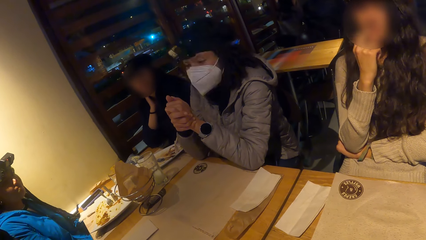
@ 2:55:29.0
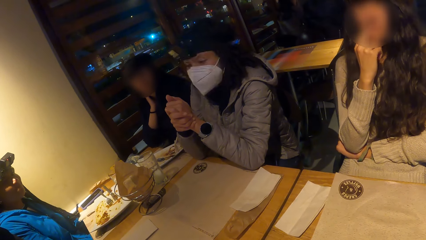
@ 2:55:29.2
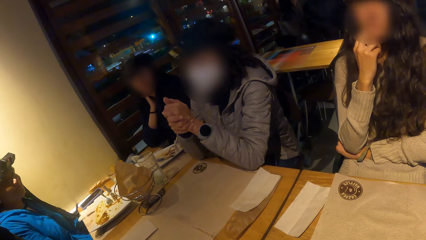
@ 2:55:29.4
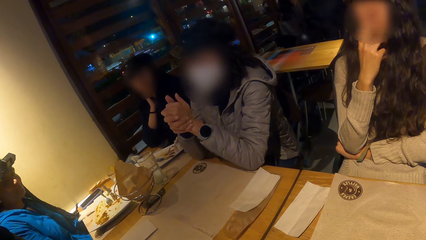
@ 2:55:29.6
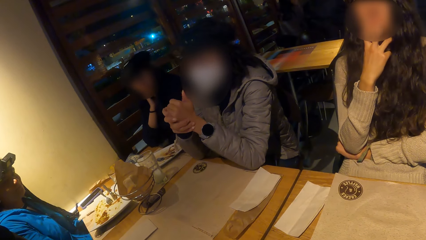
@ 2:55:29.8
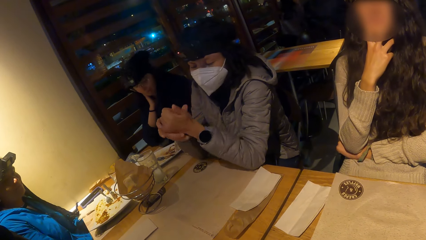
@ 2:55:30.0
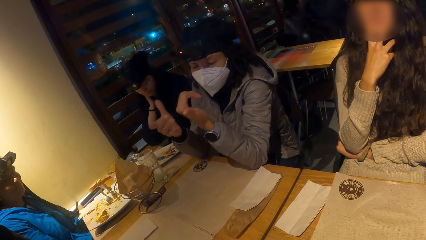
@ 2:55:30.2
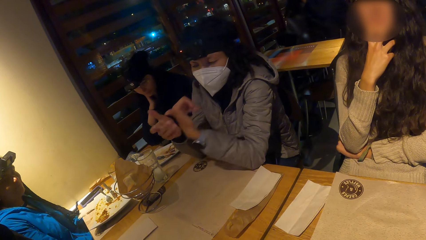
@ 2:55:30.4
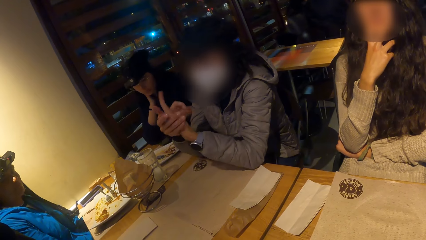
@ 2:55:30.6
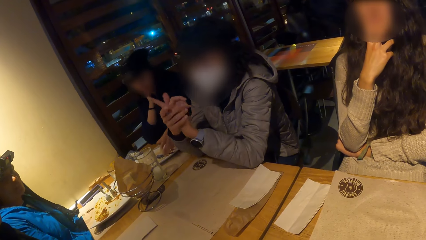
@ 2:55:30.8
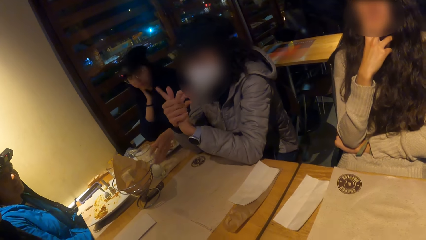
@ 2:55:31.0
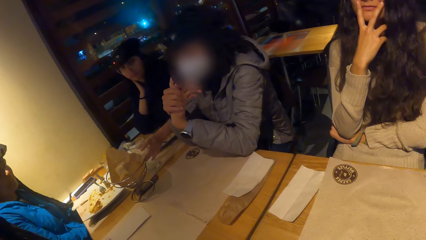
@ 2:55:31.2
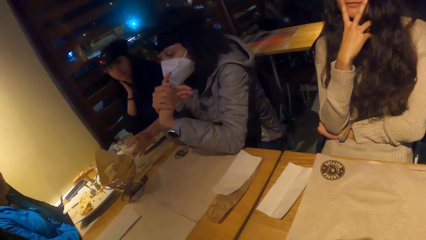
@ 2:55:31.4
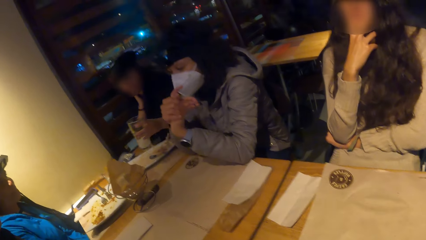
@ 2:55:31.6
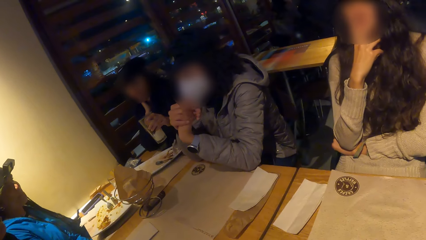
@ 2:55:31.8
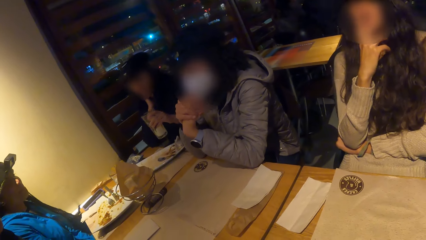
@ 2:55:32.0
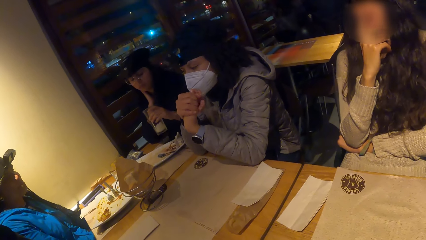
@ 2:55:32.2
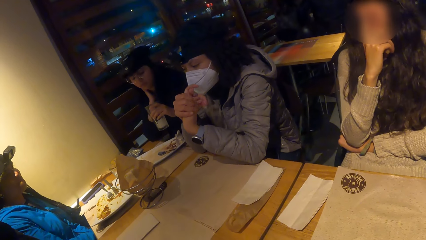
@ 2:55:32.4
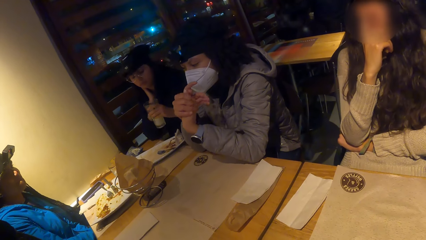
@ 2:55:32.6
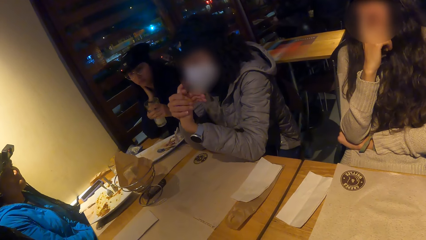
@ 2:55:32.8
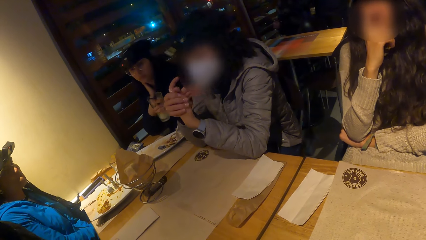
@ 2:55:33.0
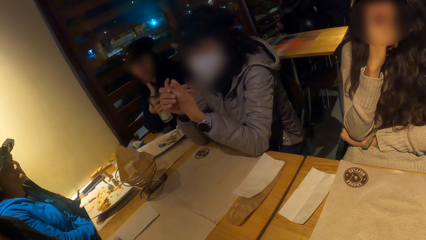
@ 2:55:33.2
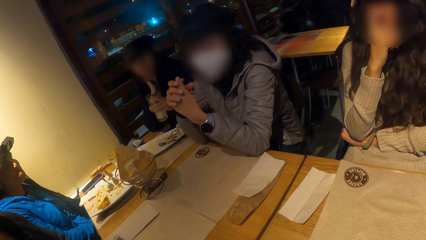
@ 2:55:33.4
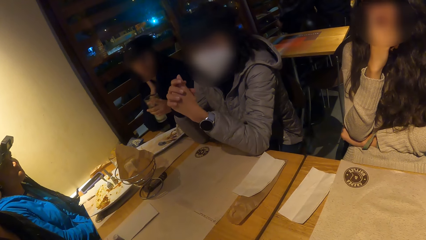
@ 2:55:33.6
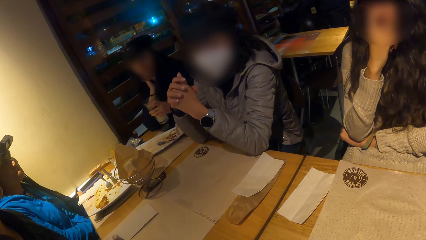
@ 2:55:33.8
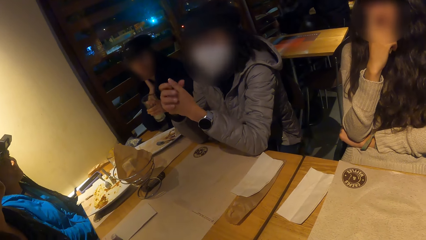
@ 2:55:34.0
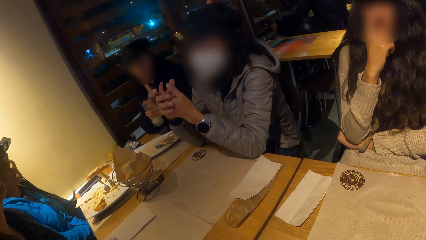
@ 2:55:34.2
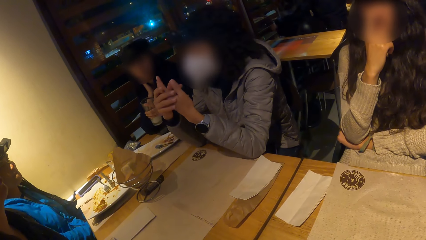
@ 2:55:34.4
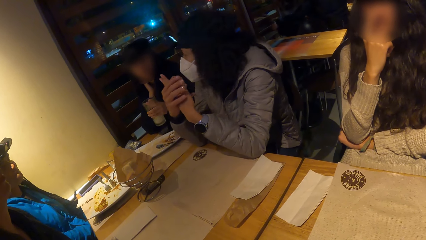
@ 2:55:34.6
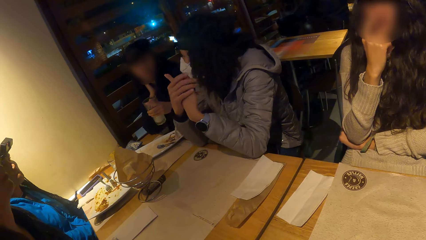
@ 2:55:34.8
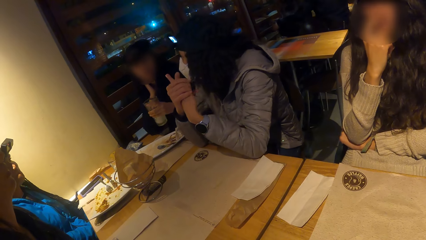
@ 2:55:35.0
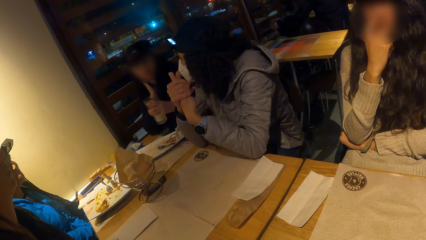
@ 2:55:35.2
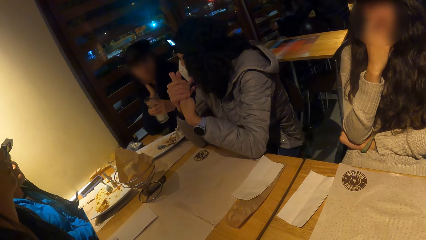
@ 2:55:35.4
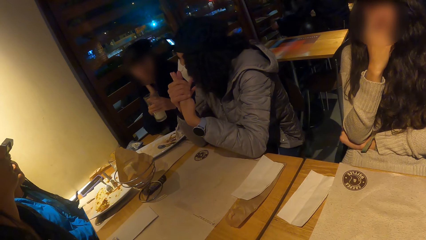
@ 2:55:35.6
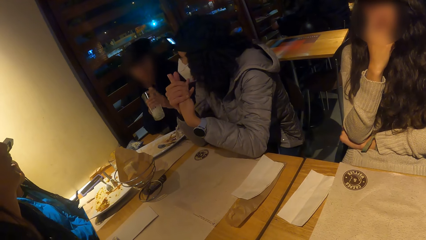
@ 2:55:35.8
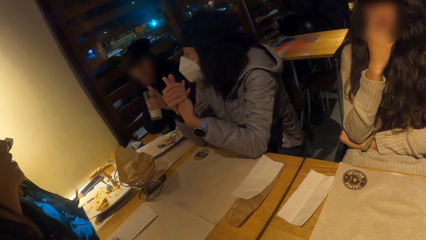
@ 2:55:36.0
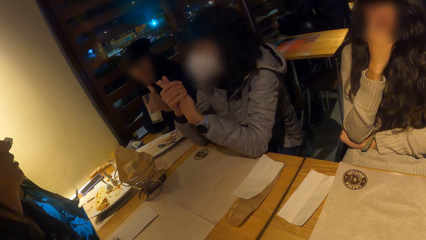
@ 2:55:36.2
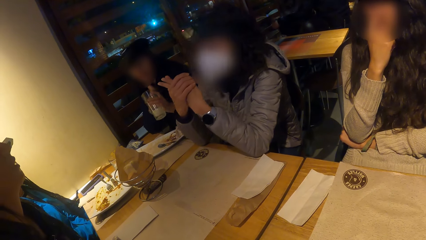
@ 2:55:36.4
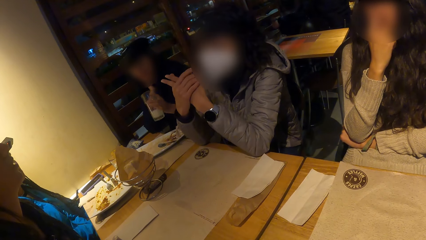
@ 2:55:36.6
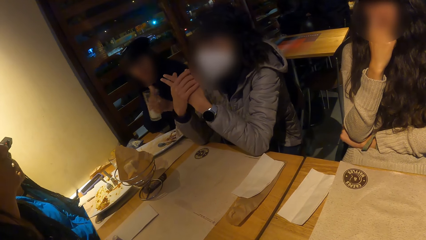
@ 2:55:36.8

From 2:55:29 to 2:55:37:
The woman picks up the glass of lemonade on the table mat on the table with her left hand. She shakes the glass of lemonade with her left hand.

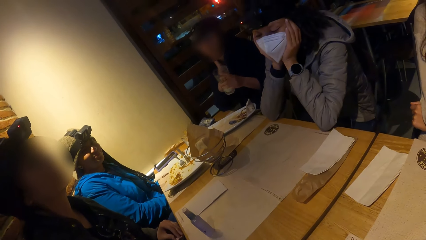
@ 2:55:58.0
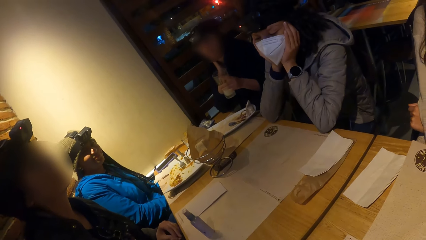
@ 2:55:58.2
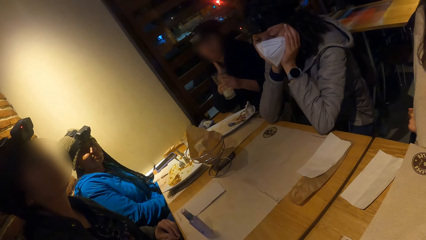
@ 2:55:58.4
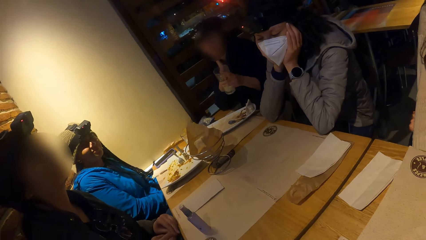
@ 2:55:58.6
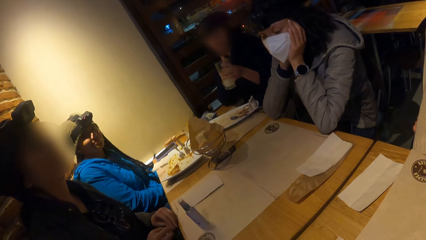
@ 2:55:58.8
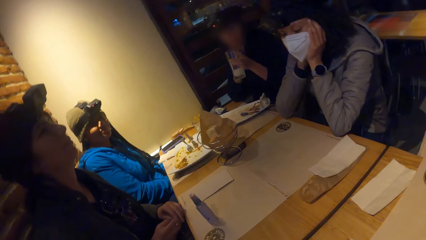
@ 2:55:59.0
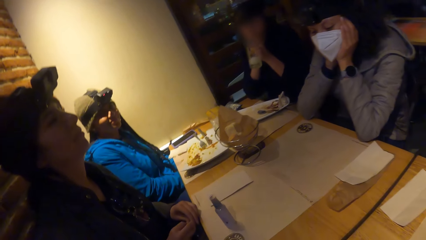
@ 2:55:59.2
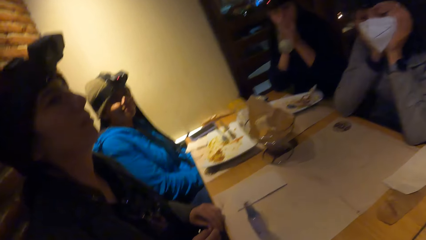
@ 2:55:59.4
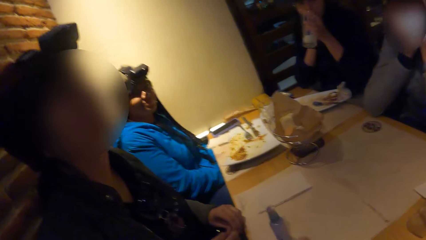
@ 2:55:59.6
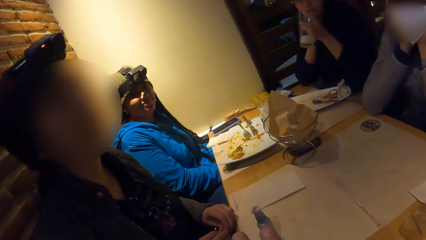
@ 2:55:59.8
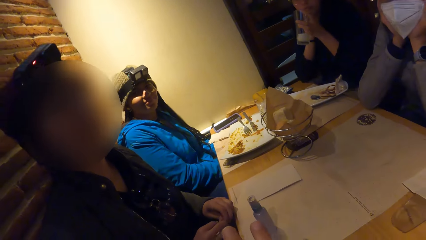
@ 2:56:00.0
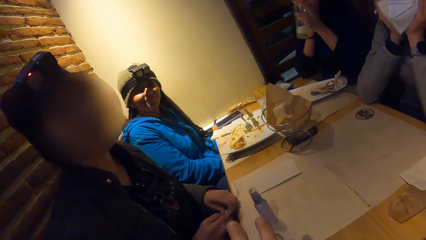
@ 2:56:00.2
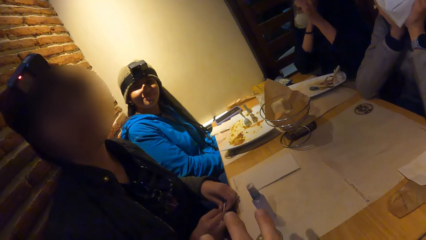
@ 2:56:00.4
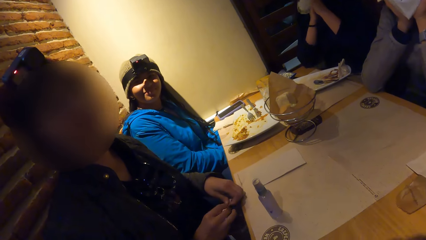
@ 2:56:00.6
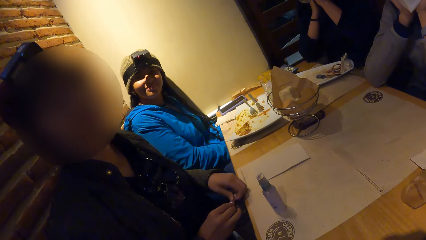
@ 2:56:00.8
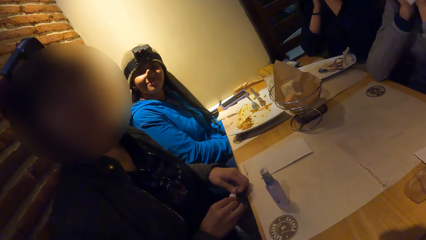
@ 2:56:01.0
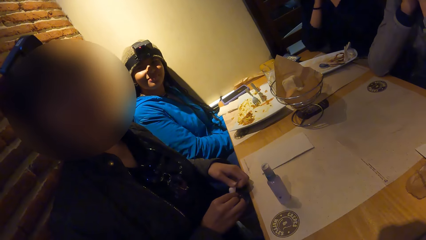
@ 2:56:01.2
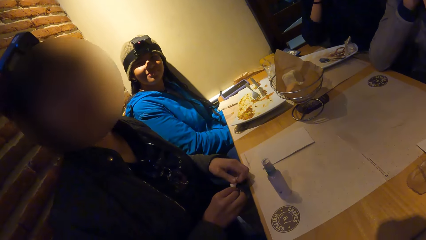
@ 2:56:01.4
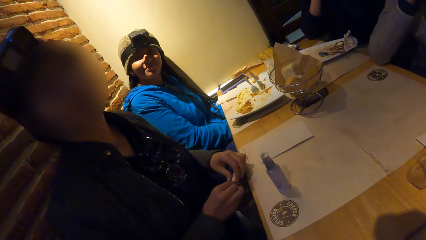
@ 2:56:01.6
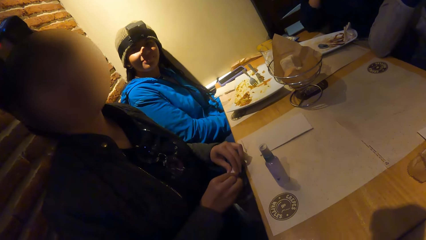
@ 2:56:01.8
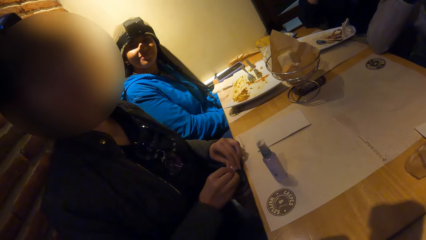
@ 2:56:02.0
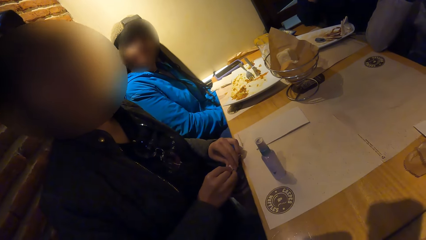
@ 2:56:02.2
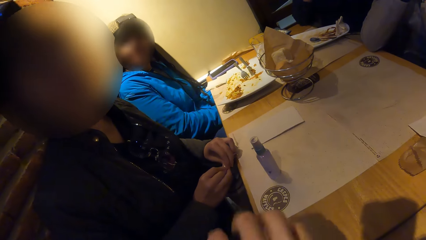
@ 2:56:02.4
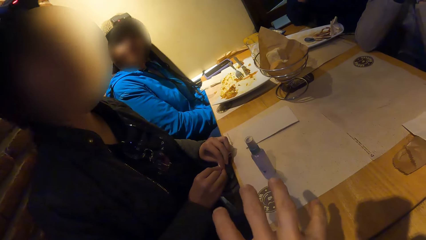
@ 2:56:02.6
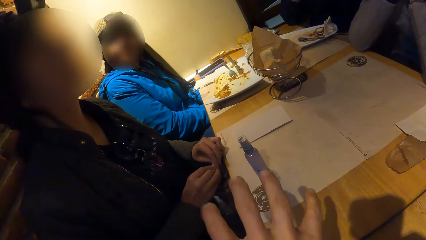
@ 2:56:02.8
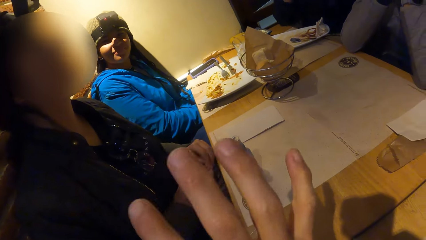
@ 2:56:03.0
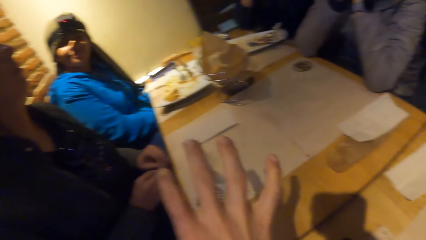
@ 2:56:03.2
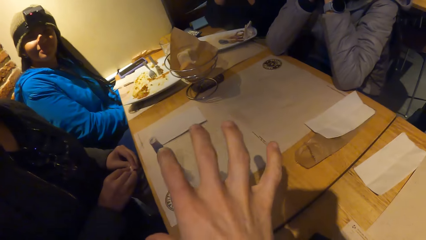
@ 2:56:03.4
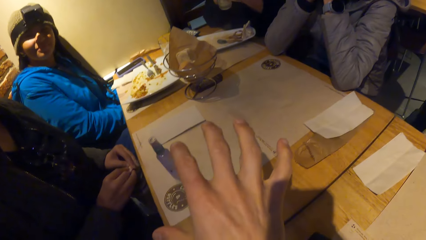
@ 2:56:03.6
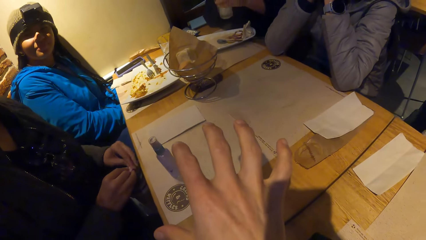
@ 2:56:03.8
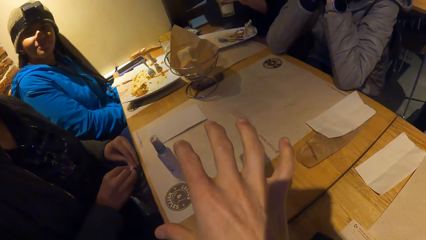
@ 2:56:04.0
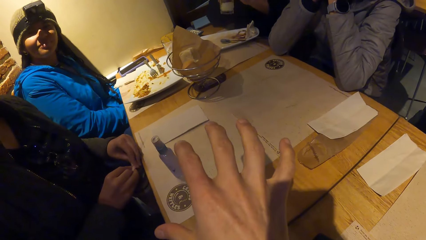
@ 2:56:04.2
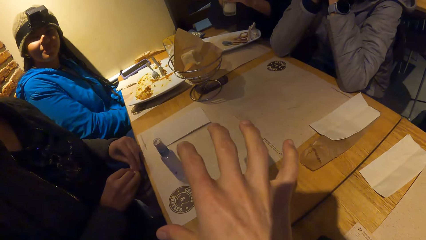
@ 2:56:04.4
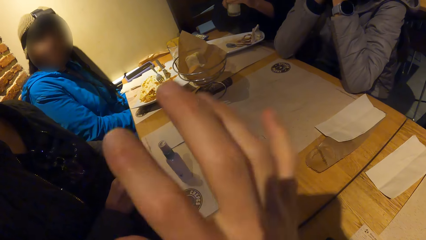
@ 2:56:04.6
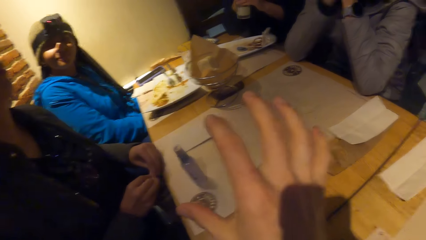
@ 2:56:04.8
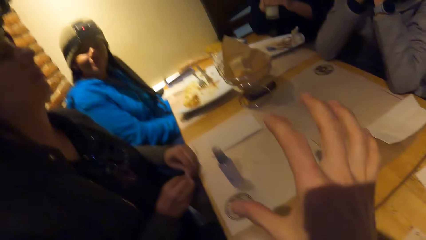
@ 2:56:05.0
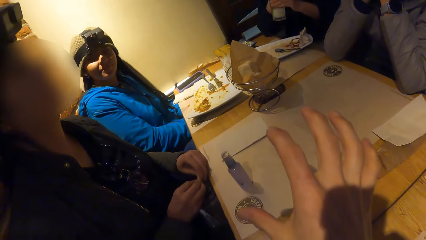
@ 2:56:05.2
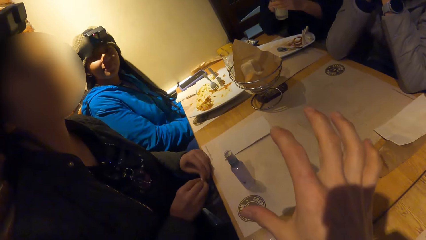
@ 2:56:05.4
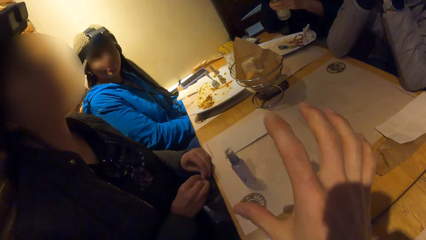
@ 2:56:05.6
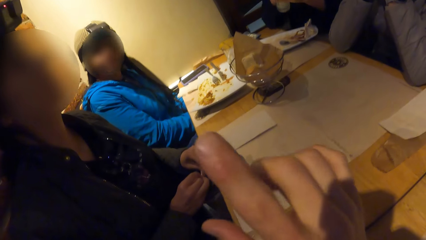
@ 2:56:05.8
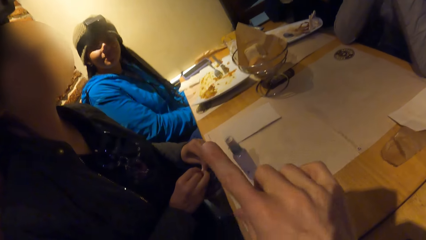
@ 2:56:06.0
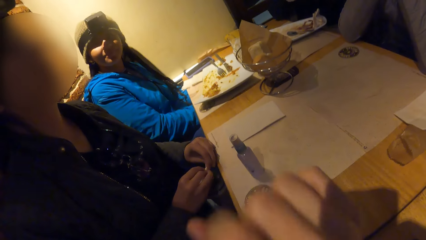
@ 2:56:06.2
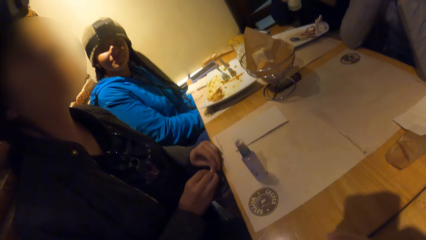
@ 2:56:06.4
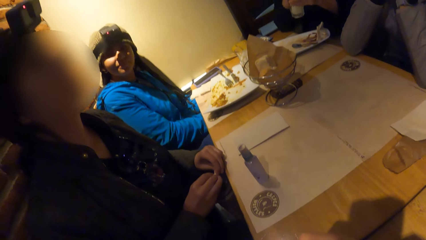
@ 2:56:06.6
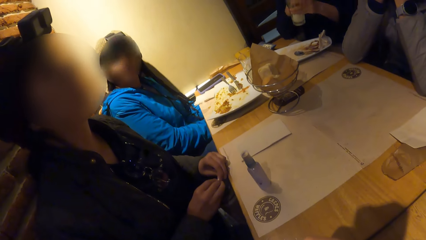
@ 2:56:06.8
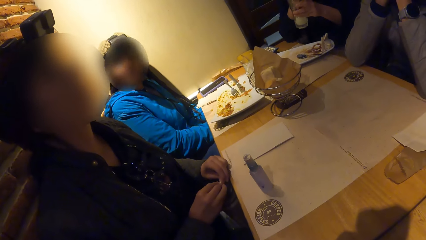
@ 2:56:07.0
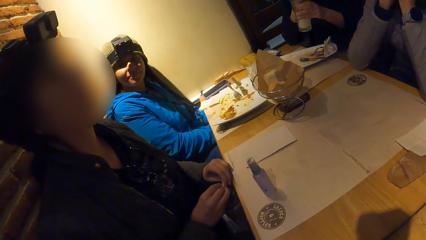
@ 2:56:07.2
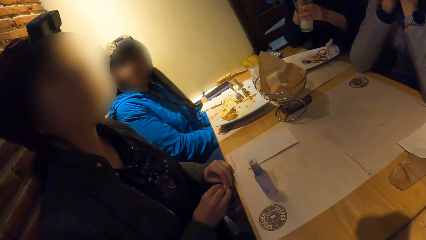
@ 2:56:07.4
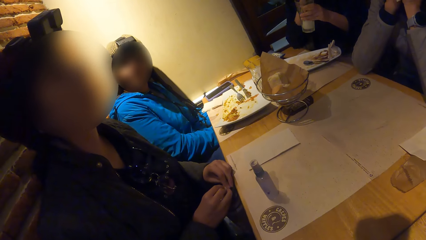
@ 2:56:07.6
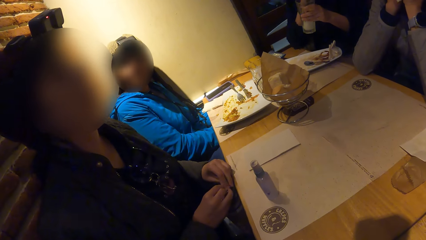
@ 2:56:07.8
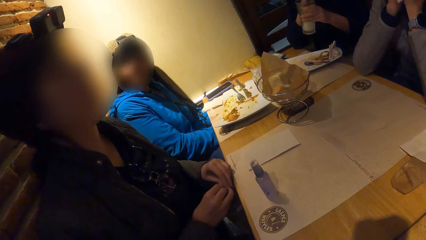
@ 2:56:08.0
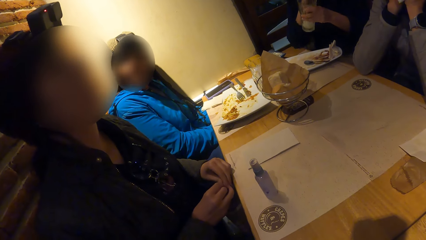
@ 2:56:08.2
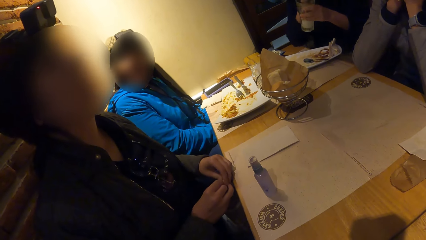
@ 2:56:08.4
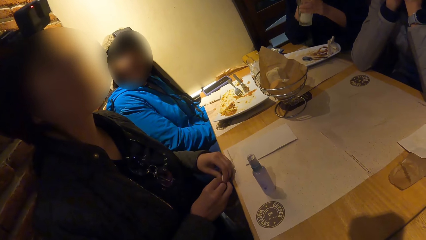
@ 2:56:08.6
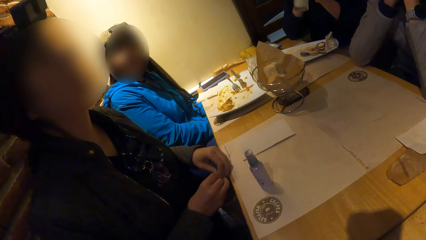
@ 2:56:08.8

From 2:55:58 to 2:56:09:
The camera wearer interacts with a lady. They interact with another lady.
